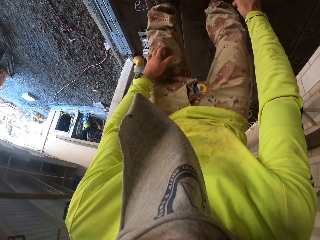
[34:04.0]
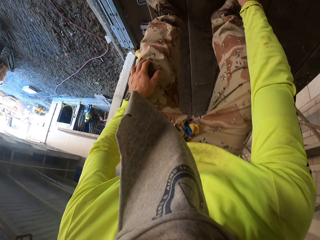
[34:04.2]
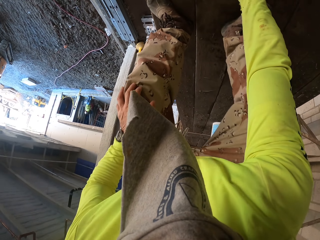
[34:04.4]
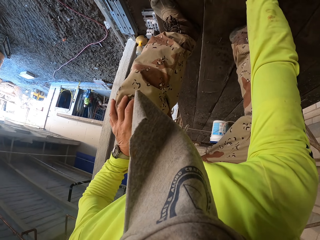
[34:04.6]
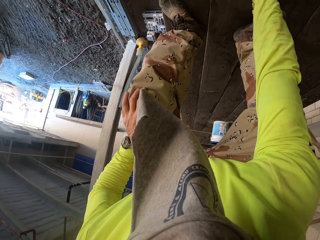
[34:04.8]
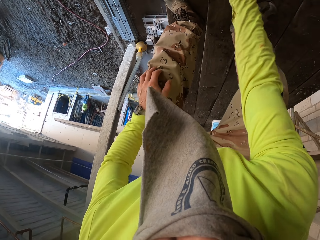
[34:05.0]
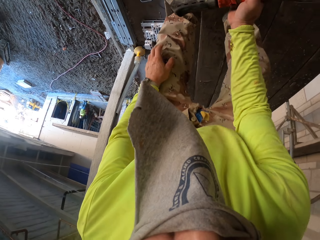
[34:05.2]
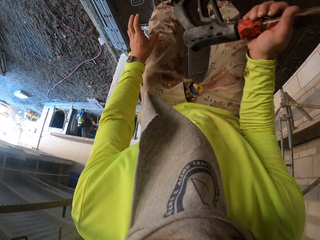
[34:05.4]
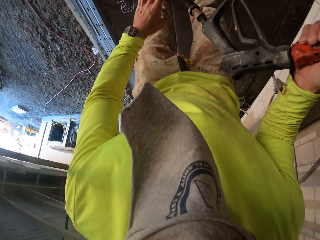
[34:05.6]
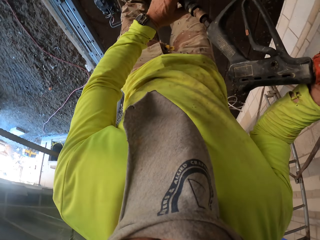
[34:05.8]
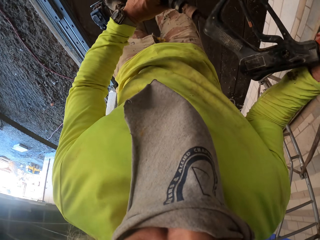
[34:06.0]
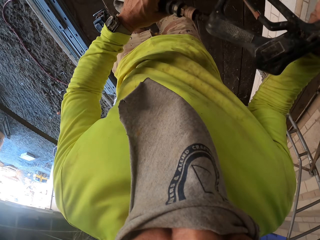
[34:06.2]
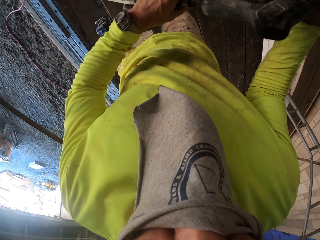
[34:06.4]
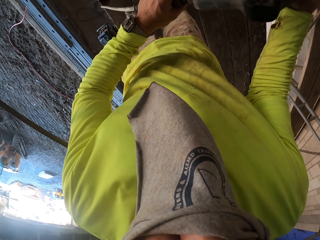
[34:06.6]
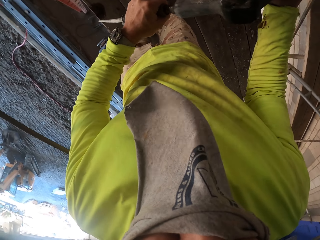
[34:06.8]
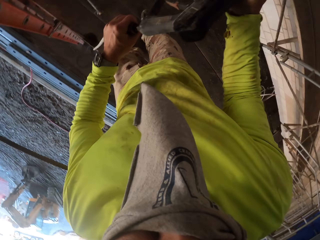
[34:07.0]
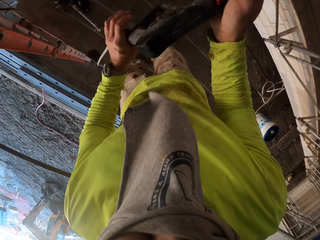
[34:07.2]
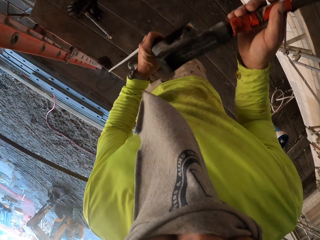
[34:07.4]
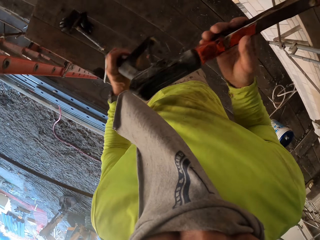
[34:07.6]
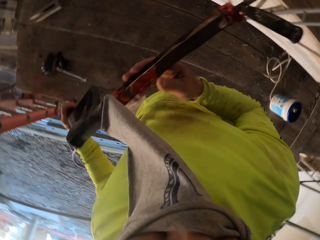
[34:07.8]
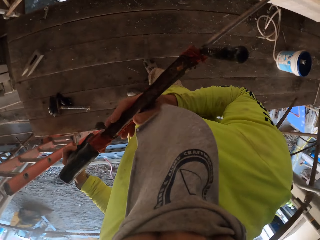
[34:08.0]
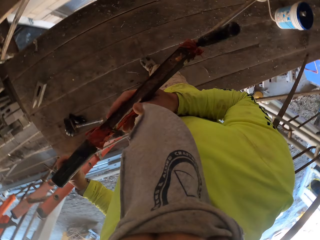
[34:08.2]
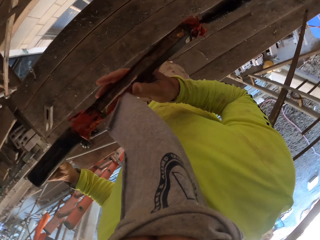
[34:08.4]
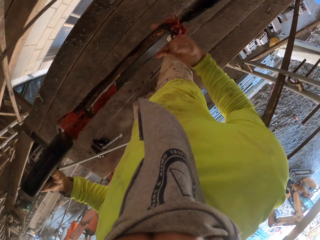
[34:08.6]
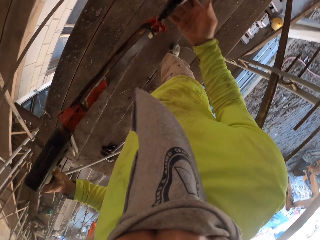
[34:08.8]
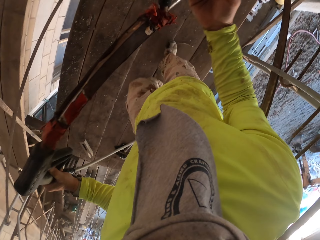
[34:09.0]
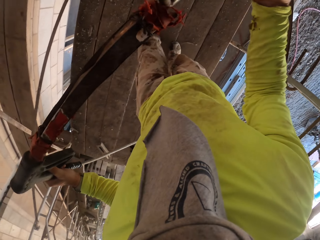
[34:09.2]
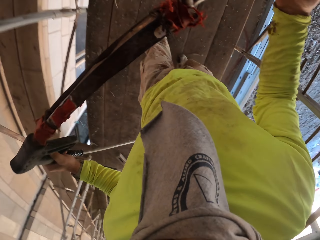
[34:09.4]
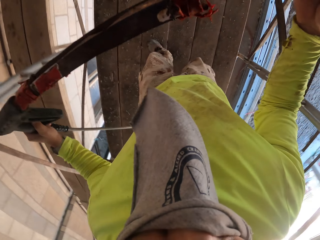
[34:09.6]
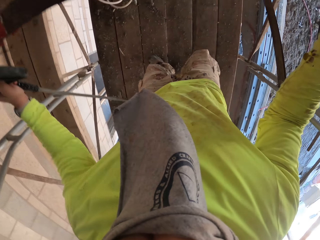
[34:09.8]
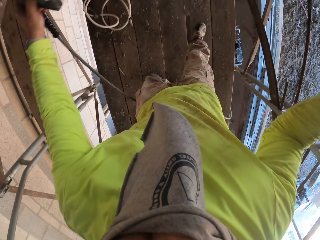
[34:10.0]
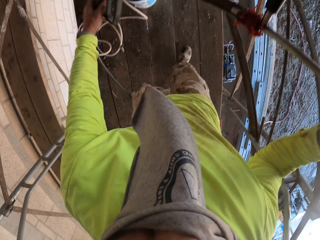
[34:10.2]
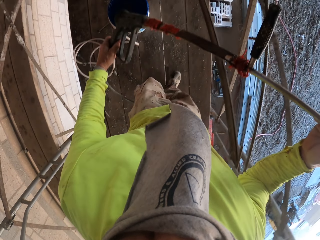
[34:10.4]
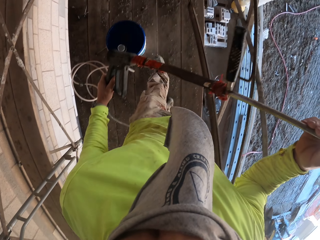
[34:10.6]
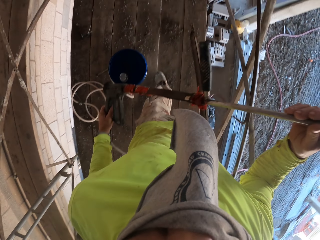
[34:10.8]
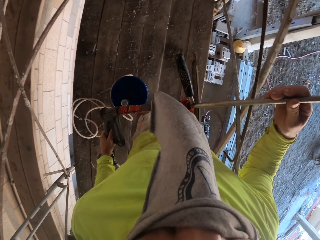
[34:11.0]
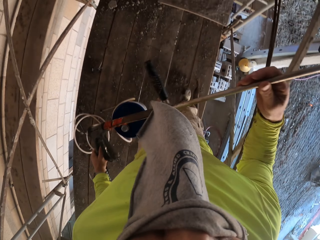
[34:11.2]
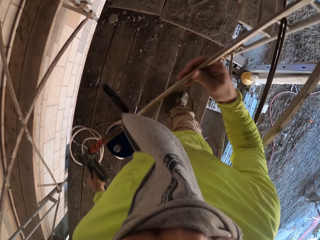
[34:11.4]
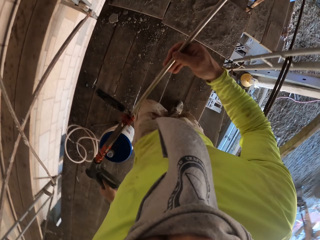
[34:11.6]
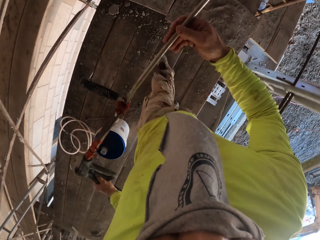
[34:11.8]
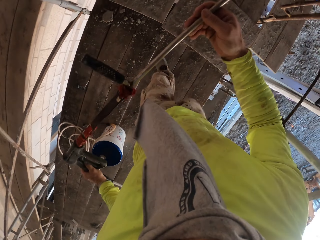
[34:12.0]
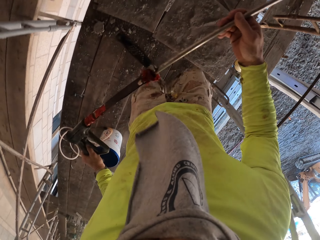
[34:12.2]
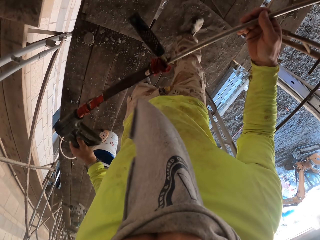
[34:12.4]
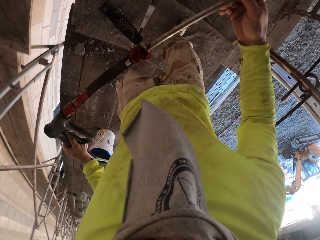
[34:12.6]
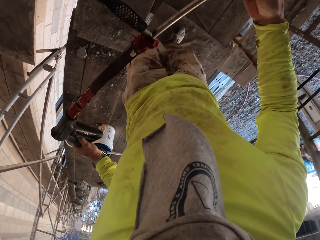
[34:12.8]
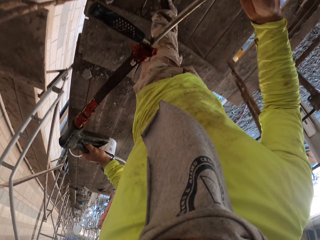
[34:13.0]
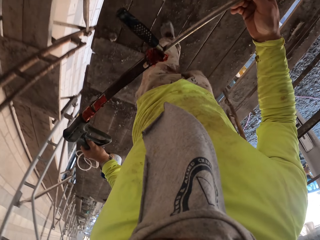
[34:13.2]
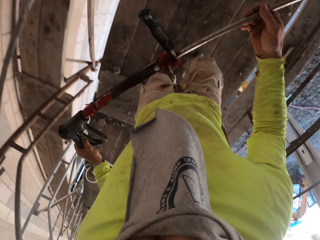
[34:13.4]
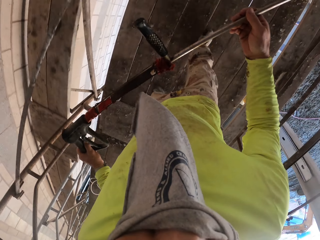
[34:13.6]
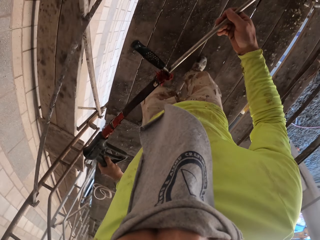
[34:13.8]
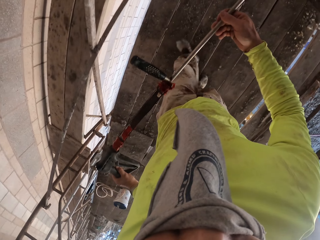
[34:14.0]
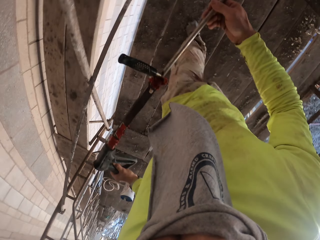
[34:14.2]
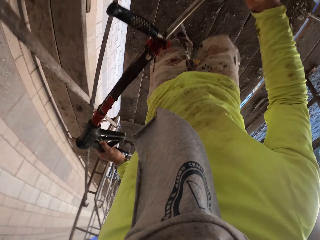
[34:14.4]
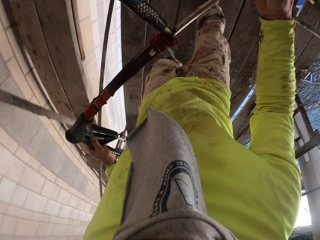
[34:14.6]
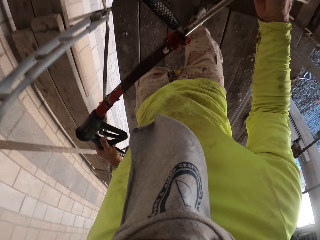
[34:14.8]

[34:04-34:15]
The camera wearer takes a machine.

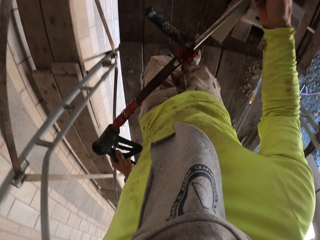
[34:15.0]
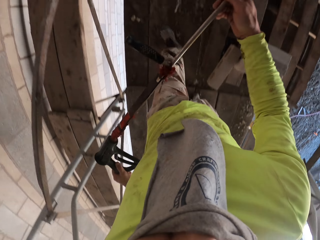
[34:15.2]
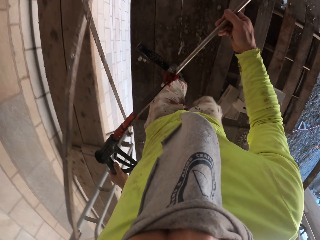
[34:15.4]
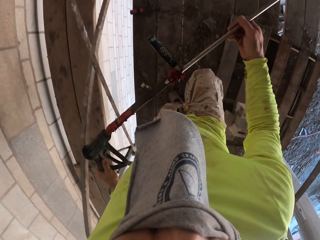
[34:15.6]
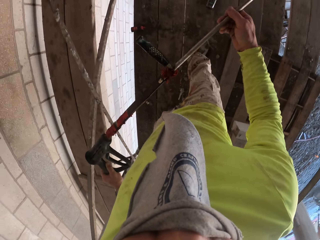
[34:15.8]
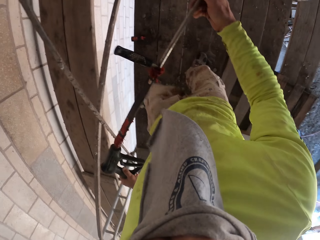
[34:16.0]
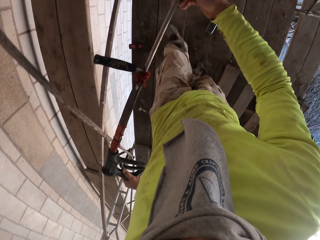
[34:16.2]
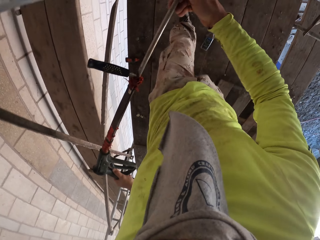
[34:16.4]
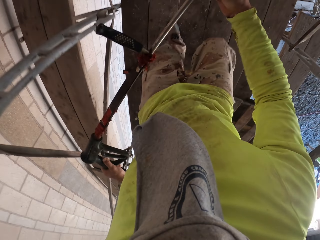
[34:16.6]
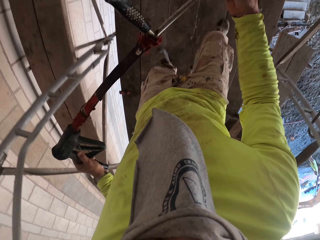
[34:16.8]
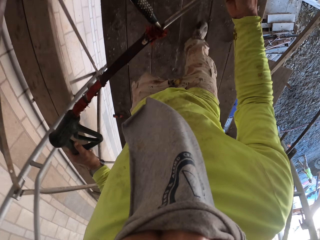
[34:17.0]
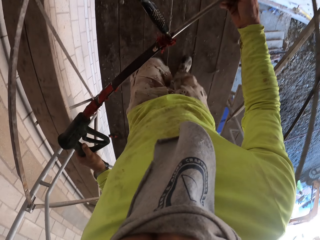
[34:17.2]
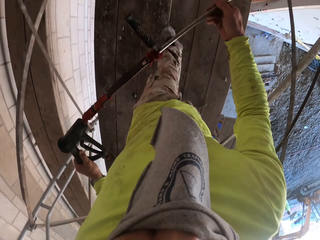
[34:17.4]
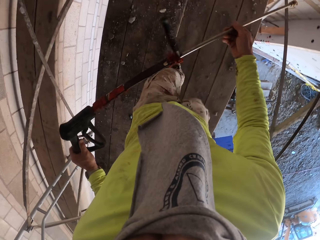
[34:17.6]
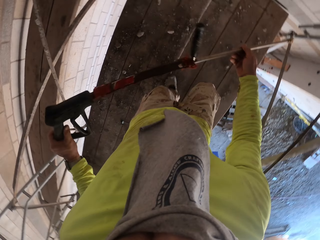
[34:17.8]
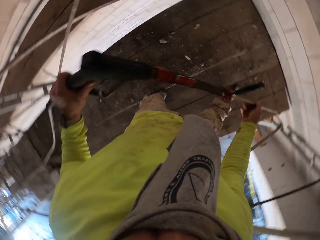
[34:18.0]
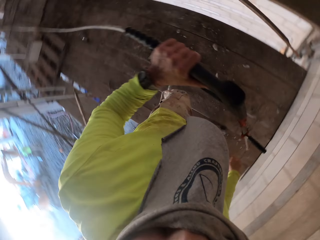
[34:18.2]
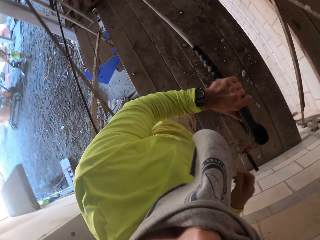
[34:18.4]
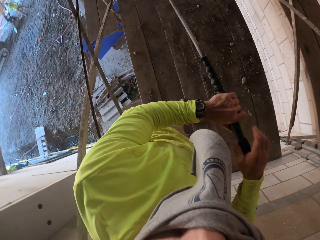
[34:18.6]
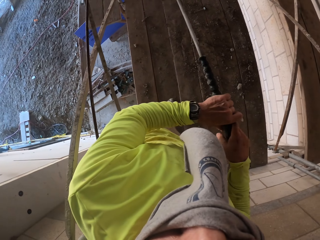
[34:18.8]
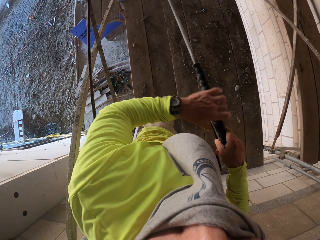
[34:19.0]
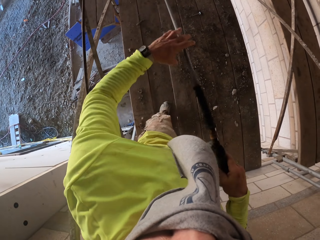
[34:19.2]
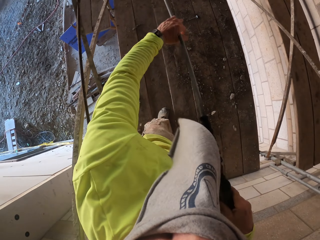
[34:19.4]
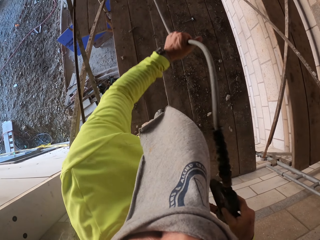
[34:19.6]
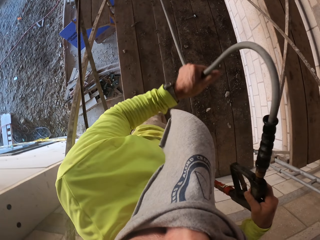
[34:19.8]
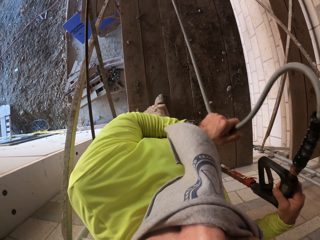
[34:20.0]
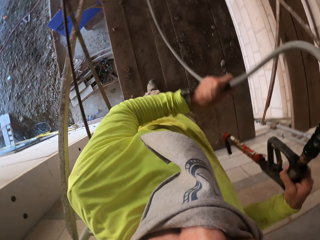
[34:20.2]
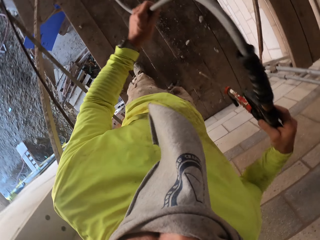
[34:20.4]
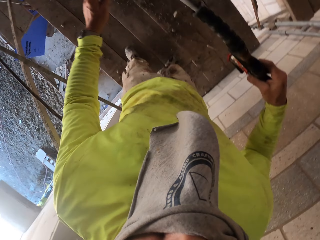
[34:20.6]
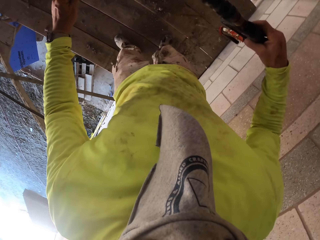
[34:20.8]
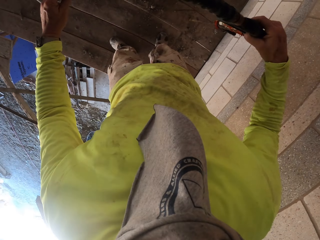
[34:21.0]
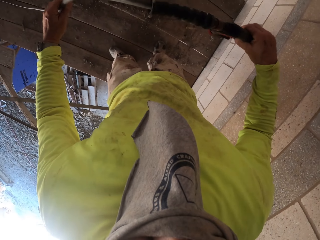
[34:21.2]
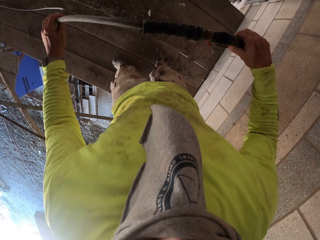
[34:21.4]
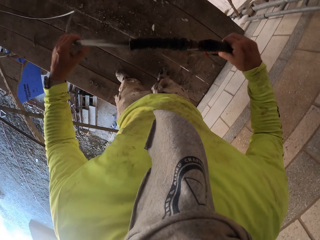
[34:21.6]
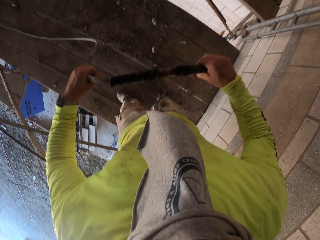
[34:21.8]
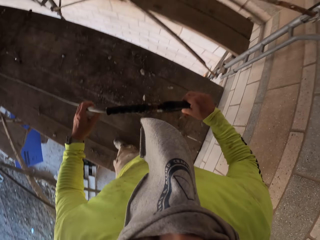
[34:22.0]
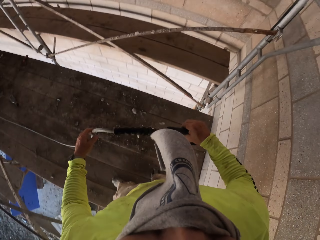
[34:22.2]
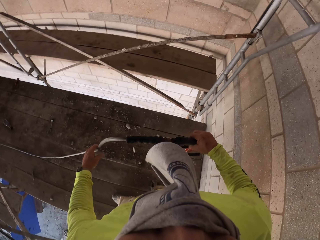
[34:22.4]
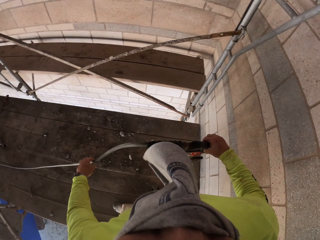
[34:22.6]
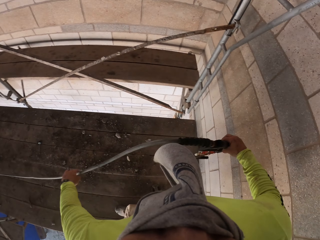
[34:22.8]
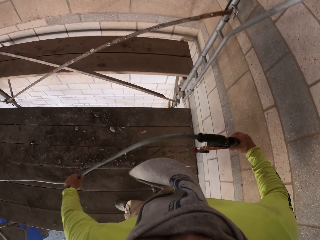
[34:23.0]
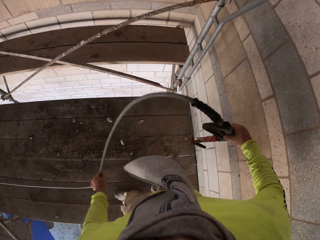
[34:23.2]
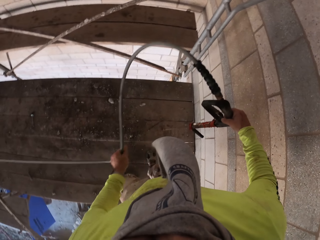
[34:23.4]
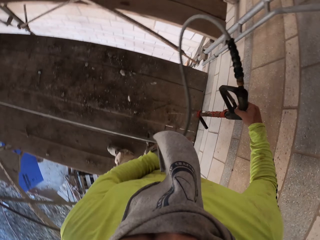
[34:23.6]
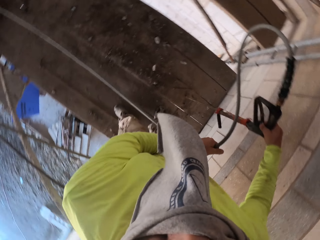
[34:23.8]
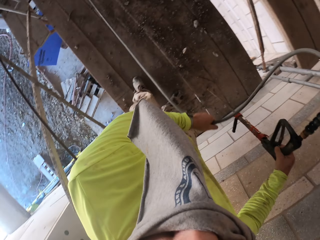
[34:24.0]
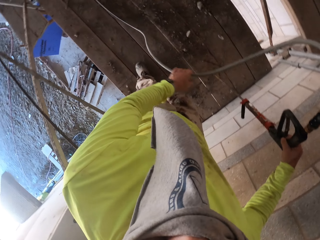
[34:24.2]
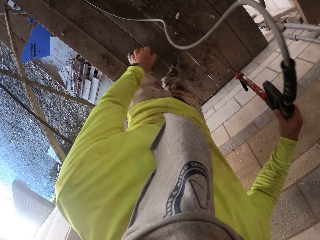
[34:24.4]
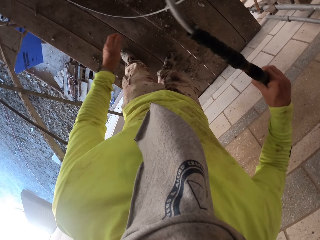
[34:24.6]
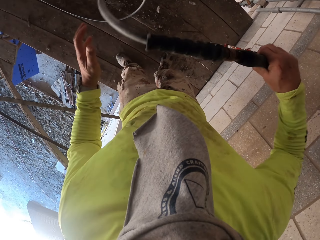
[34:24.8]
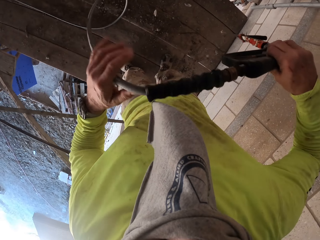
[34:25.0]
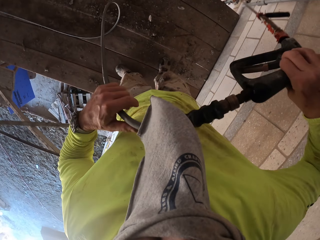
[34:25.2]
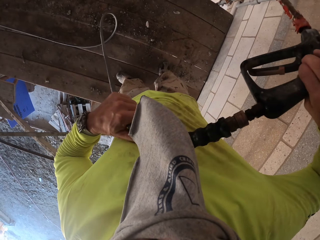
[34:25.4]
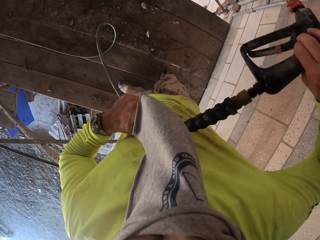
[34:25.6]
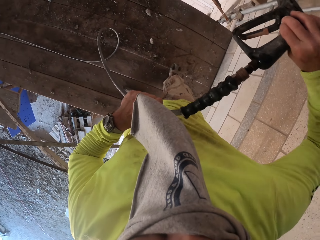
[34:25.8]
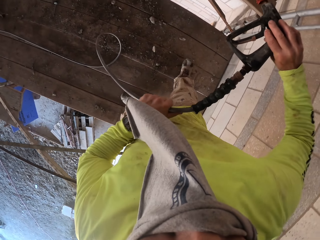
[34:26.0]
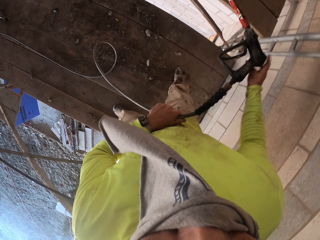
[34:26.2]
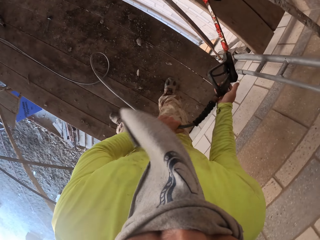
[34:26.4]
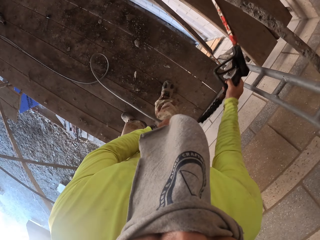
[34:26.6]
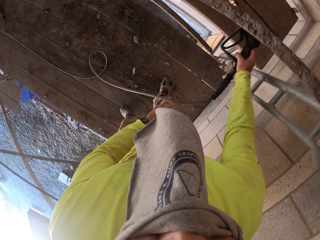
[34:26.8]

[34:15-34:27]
The camera wearer walks on the wooden floor. They pull the pipe.
